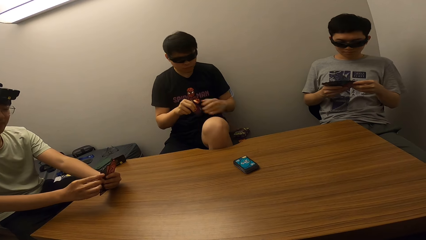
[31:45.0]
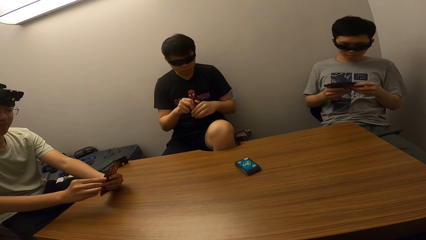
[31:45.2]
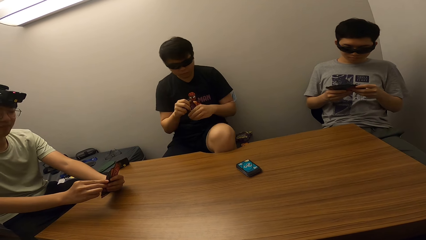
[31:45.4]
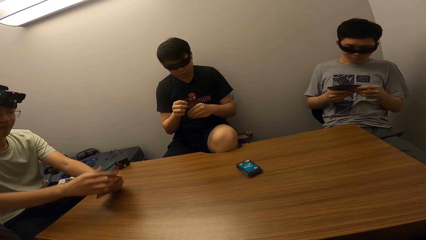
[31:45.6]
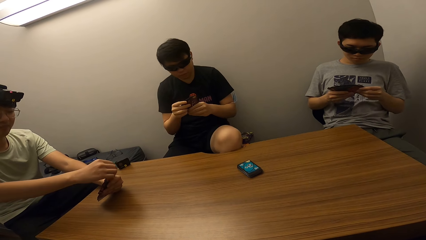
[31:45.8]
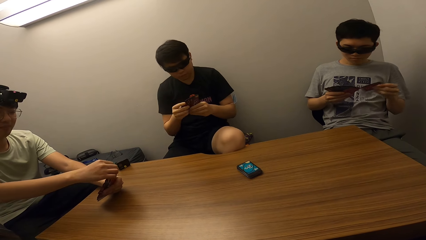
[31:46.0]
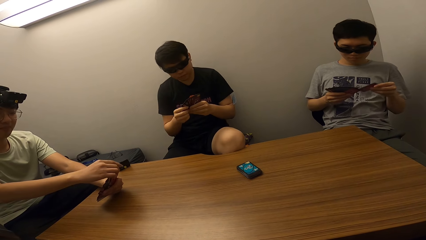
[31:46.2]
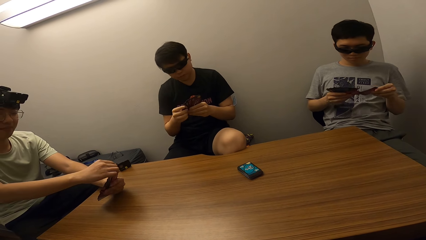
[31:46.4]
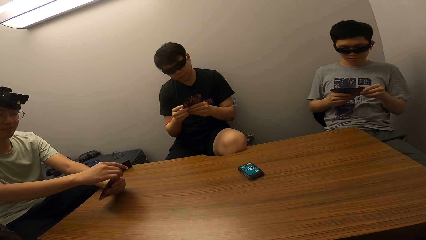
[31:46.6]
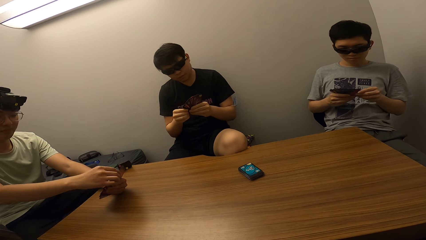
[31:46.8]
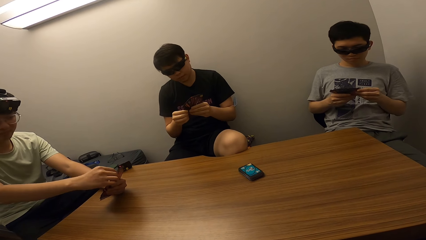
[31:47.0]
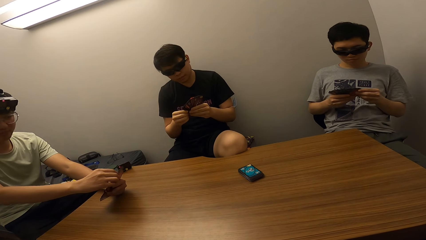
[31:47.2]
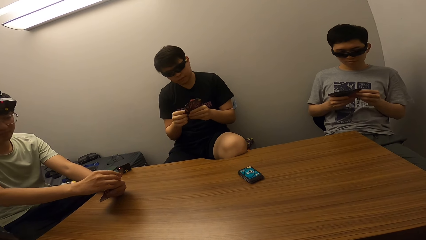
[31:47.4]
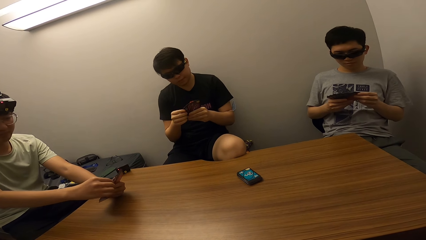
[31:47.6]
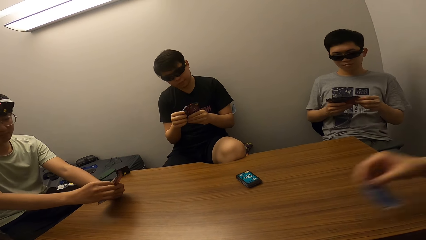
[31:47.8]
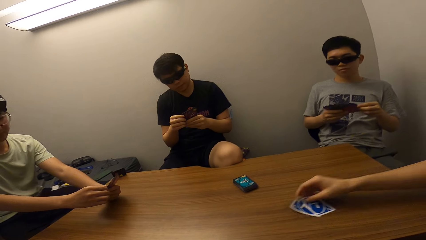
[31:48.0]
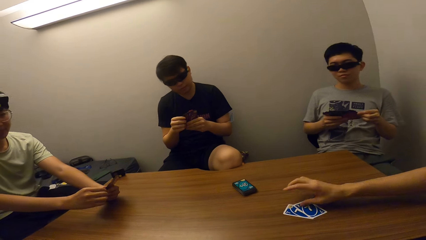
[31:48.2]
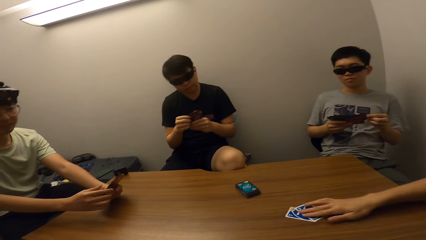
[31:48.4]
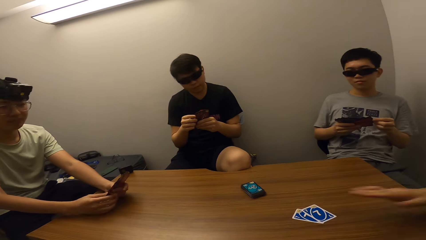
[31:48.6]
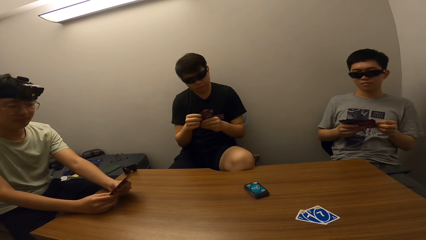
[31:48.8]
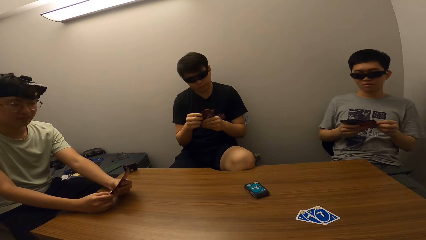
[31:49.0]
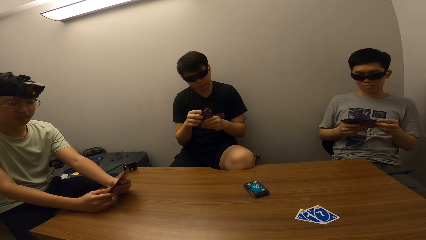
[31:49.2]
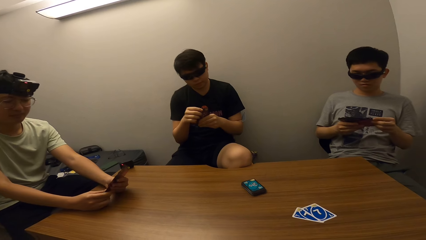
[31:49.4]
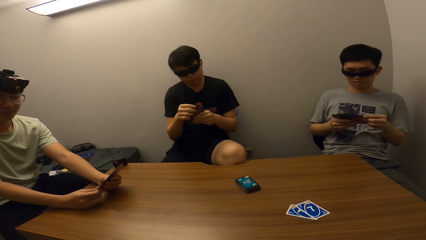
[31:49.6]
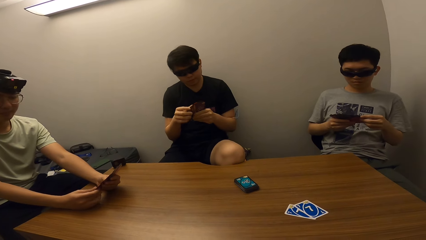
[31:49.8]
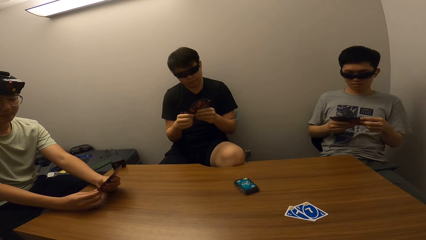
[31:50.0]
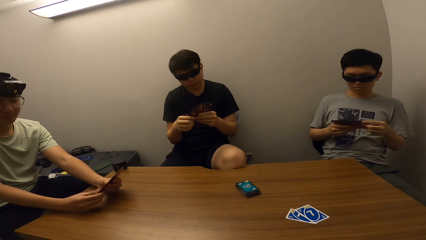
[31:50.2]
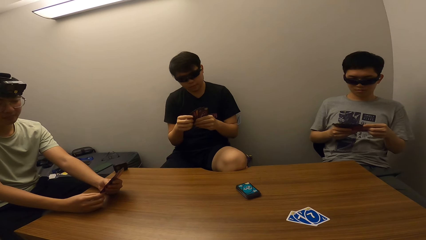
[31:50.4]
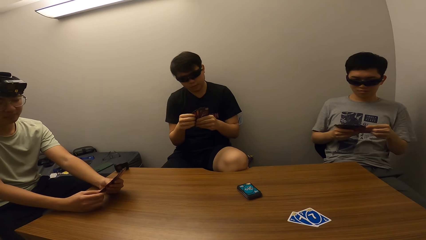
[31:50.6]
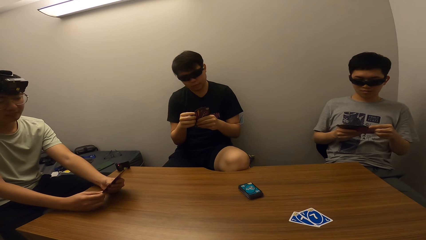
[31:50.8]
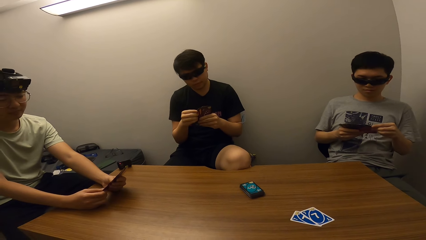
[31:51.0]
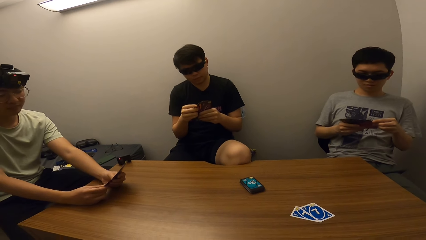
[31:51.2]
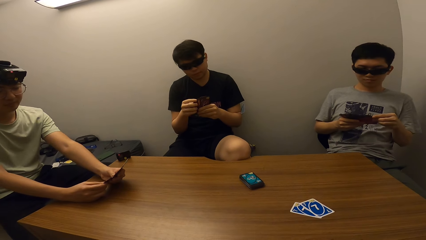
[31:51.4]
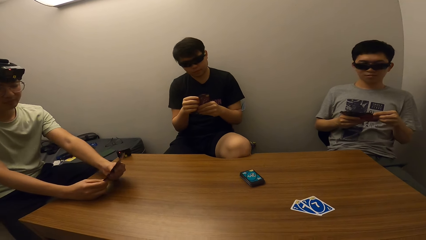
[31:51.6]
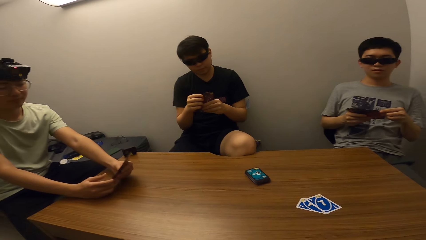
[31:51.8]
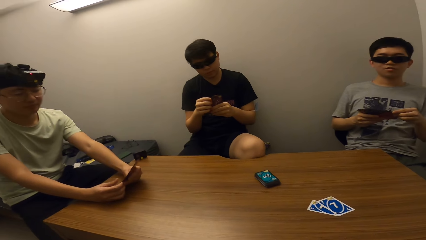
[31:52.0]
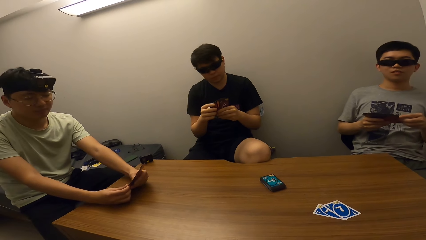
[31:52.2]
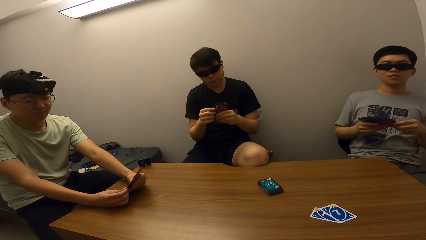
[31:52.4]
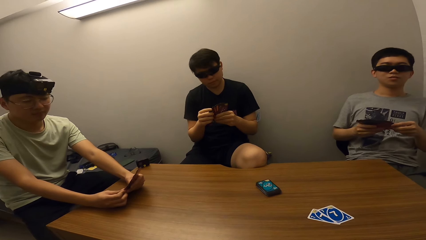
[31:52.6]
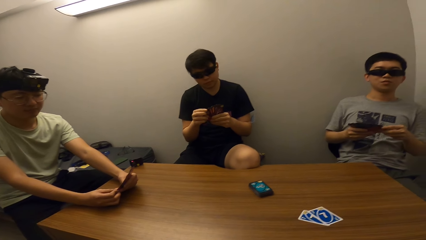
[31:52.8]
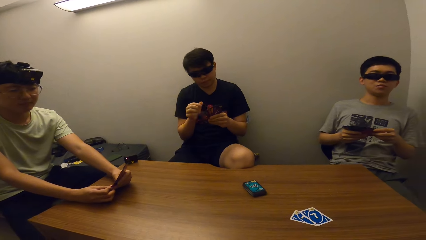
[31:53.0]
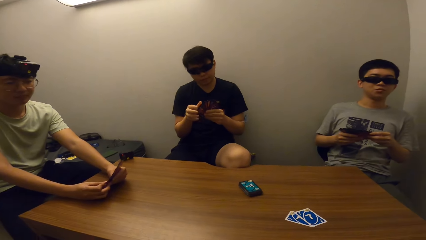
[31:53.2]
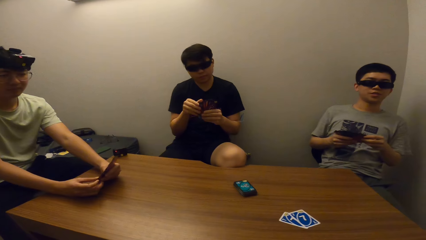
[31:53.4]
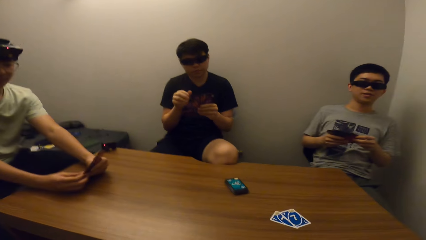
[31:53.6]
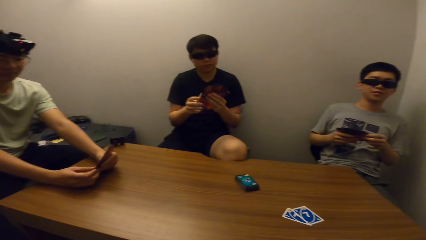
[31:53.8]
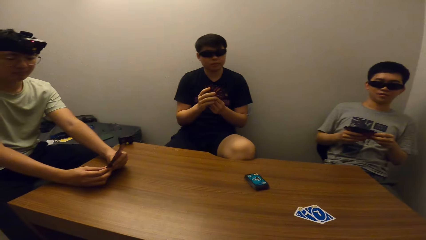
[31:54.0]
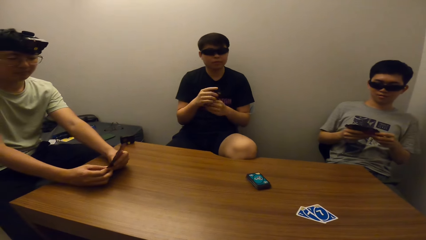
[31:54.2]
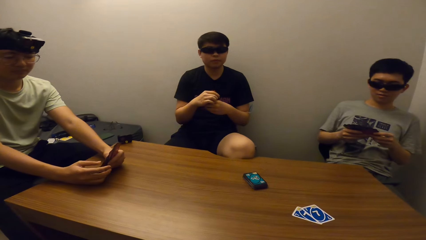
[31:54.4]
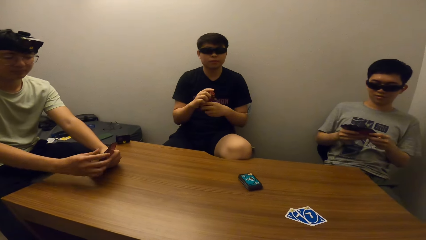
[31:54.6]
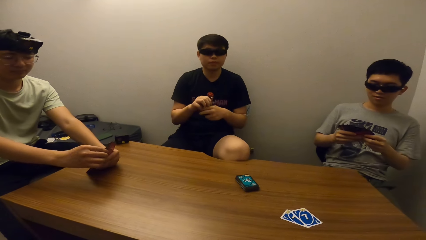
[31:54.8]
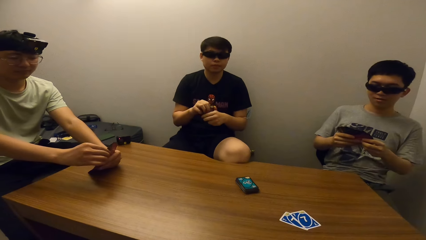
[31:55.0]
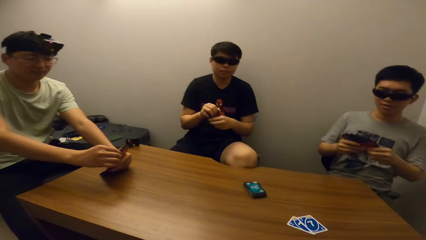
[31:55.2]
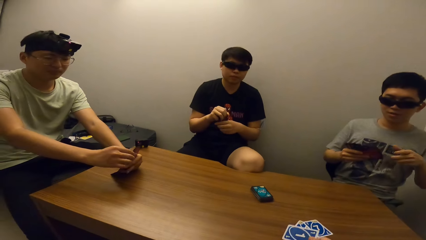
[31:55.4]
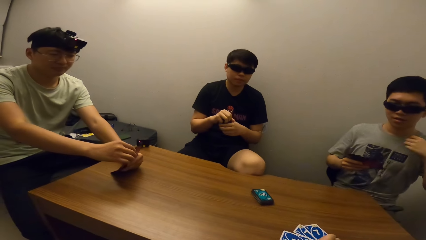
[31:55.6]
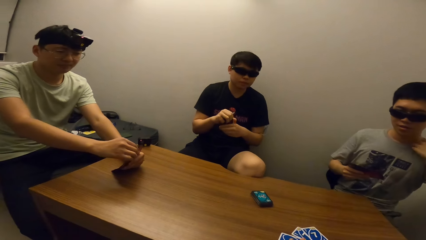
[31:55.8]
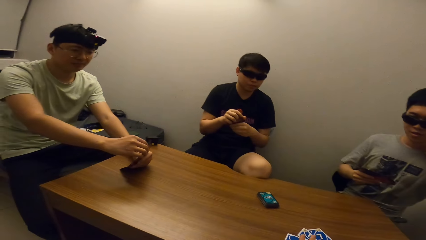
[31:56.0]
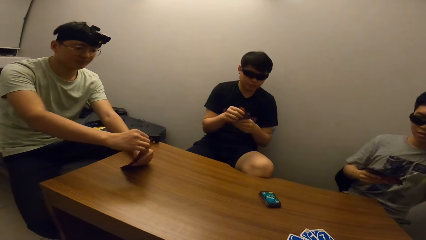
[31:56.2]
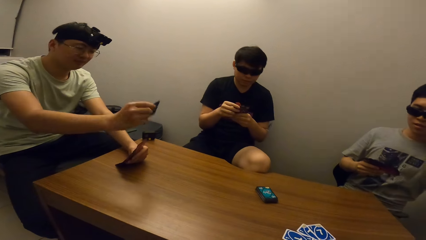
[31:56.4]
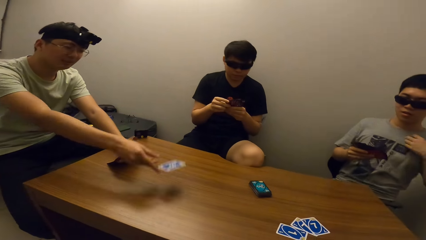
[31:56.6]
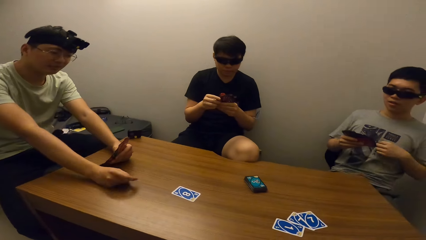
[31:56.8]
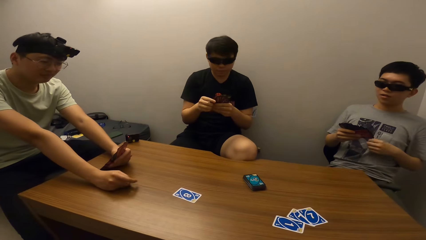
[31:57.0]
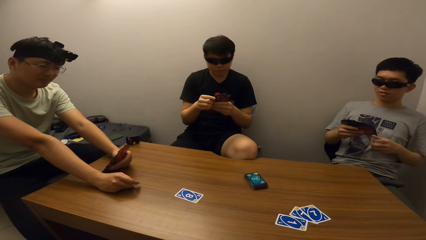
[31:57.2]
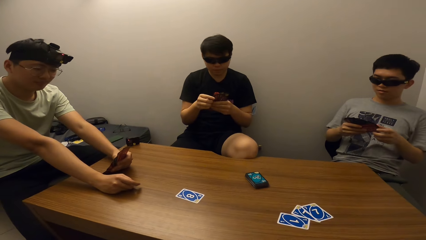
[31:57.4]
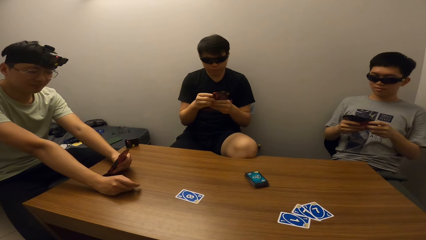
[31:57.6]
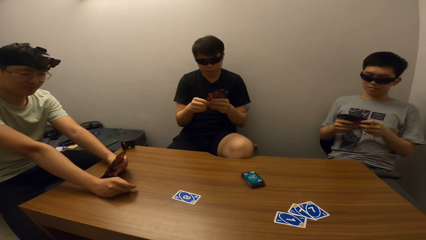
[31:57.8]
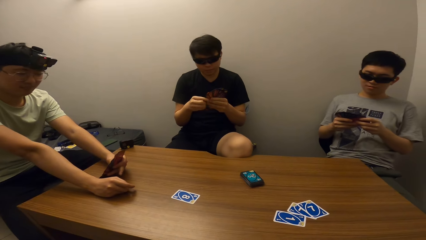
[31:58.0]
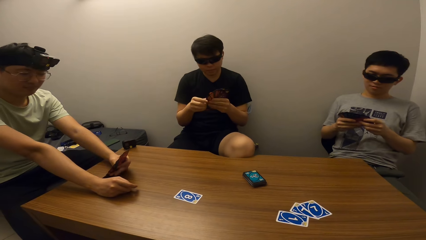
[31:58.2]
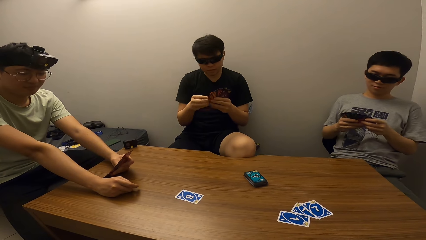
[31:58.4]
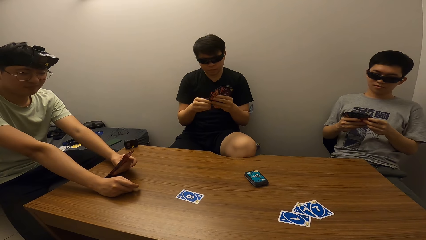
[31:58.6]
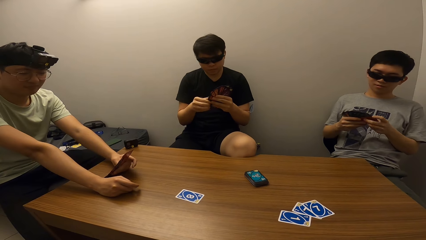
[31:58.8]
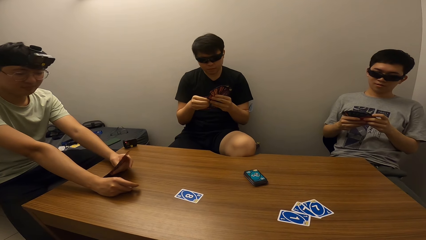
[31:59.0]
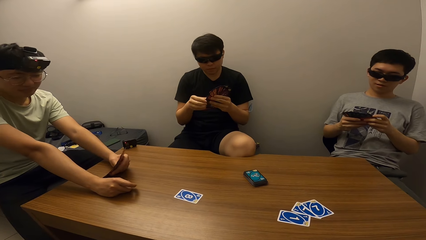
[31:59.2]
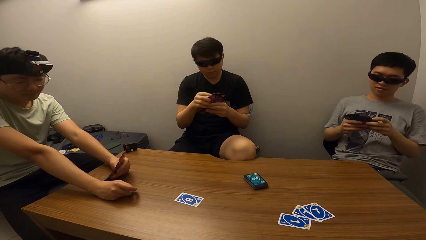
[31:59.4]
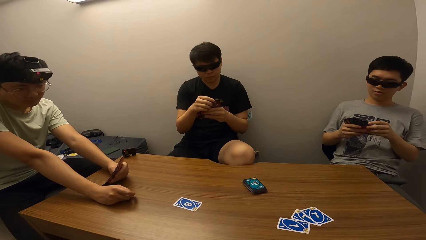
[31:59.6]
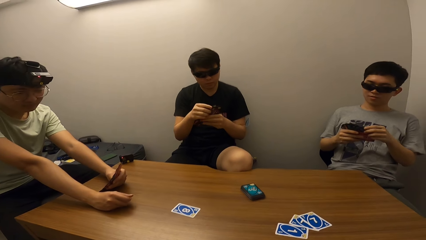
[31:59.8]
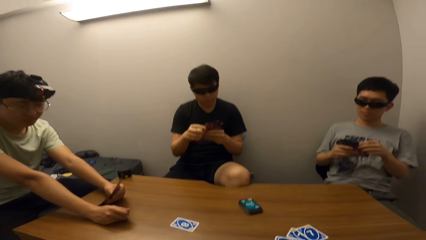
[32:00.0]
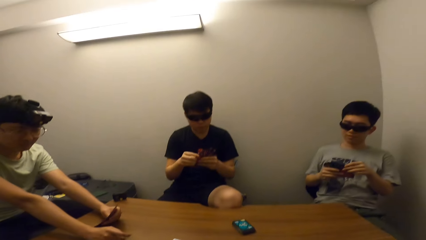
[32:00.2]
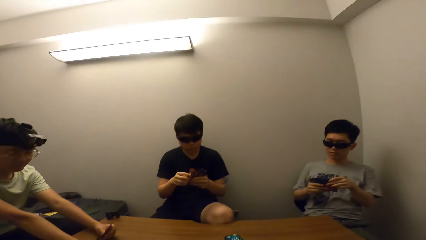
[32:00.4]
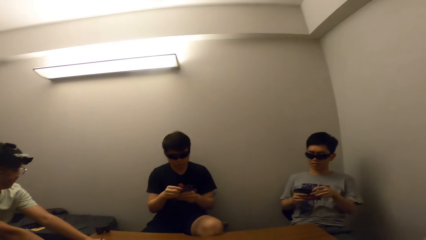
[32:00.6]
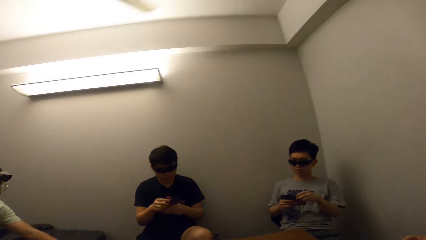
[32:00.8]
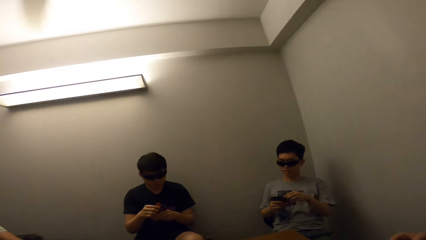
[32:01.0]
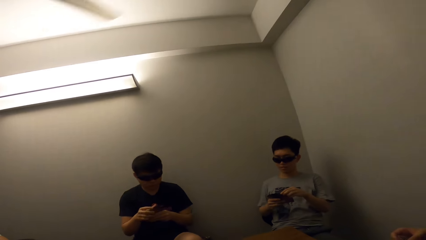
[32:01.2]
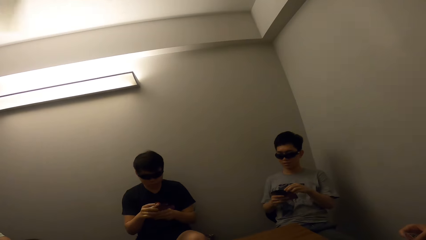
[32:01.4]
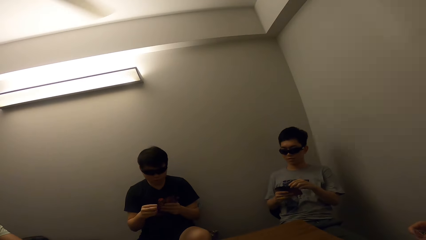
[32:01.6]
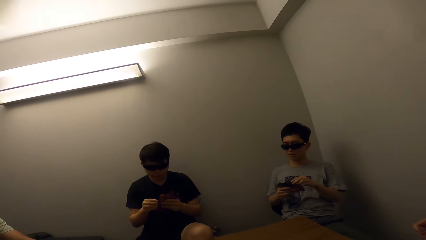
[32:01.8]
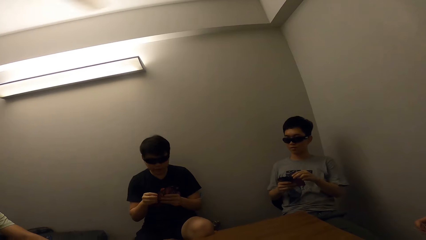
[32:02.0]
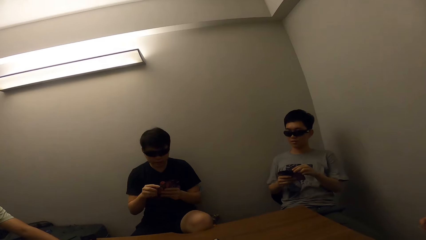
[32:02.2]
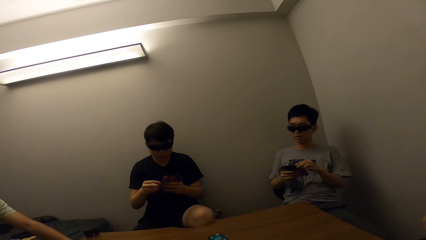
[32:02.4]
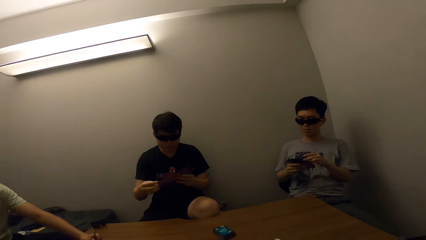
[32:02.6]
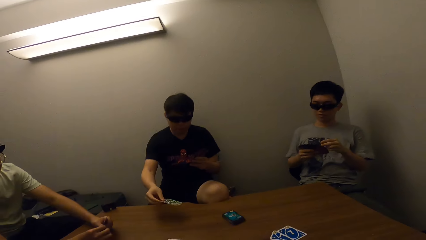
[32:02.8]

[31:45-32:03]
A man places some cards on the table. A person scratches their neck. Another person puts a card on the table. The camera wearer looks up.
